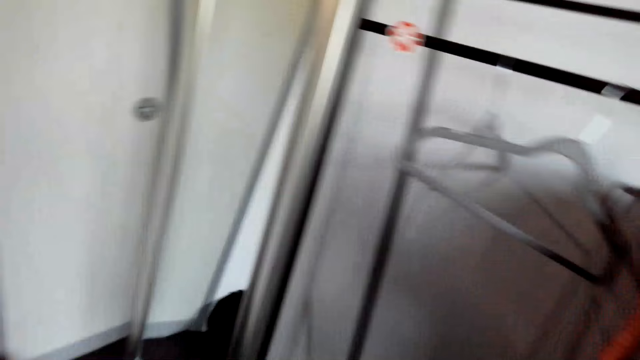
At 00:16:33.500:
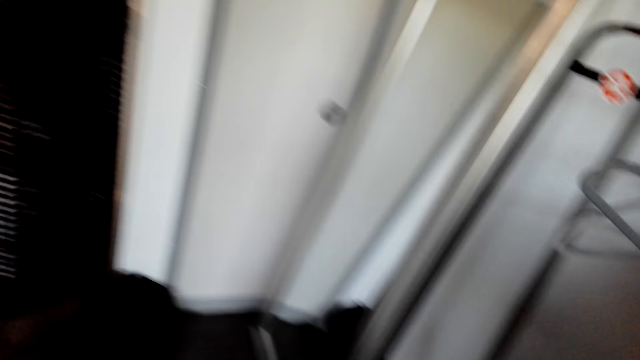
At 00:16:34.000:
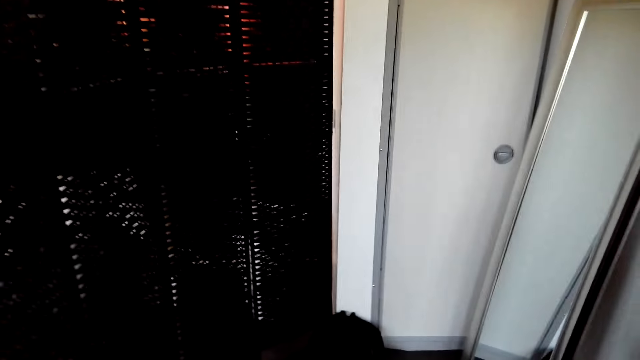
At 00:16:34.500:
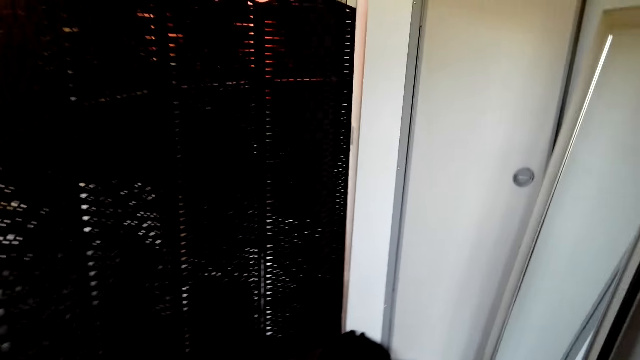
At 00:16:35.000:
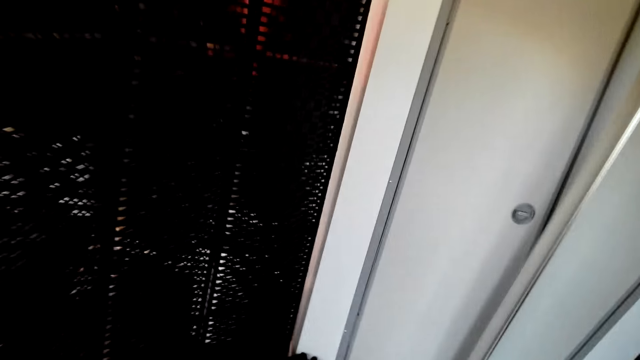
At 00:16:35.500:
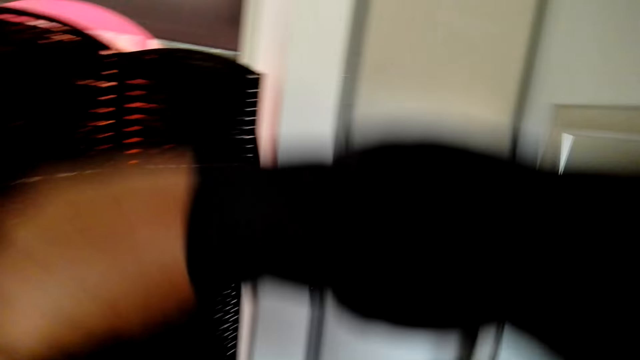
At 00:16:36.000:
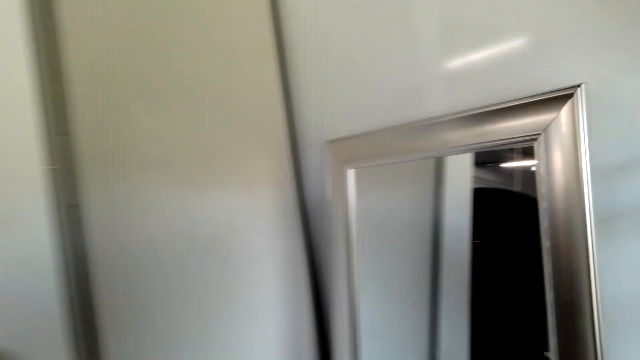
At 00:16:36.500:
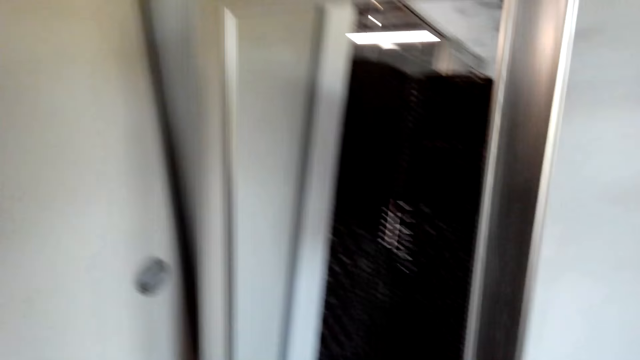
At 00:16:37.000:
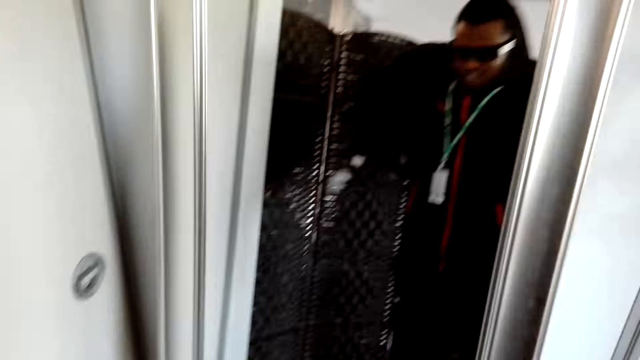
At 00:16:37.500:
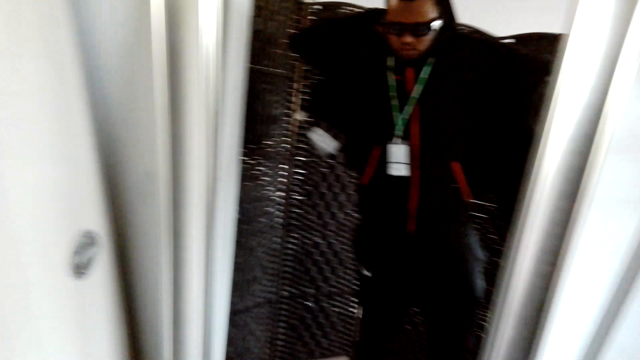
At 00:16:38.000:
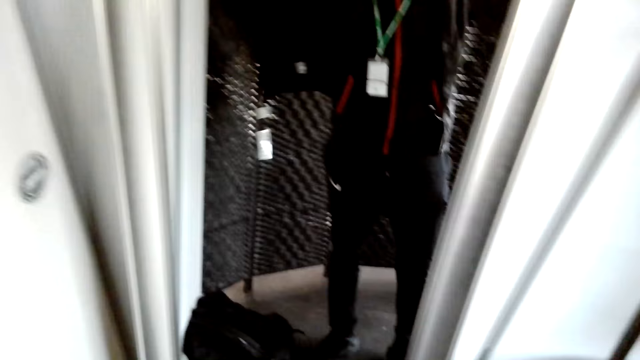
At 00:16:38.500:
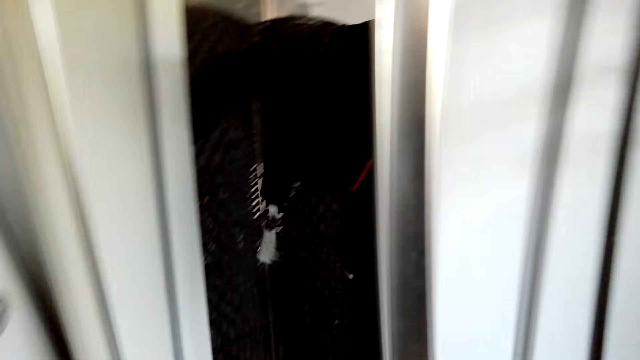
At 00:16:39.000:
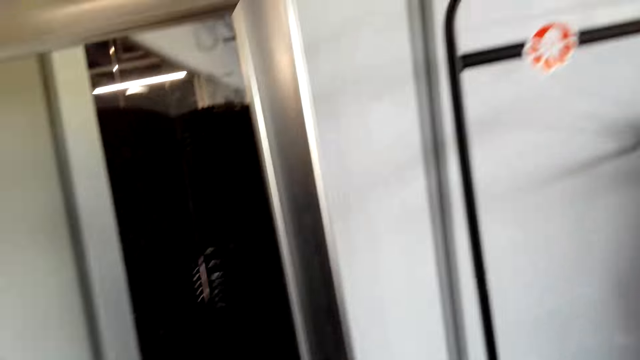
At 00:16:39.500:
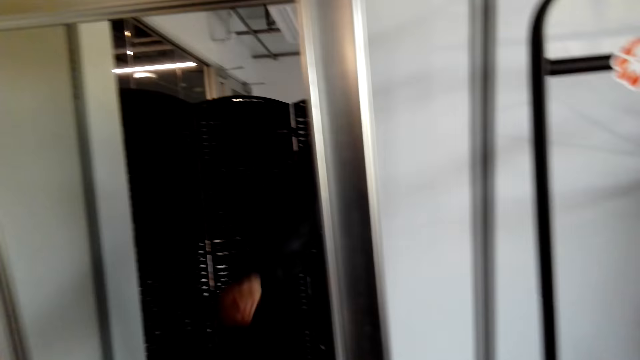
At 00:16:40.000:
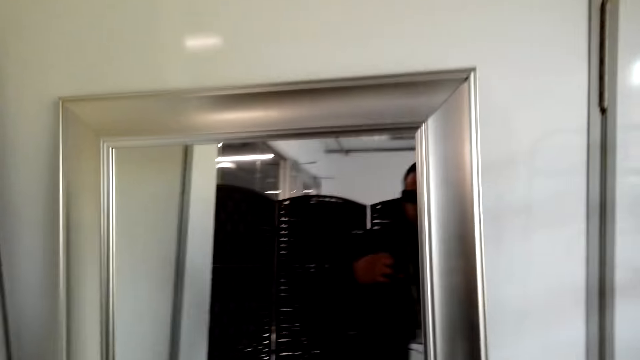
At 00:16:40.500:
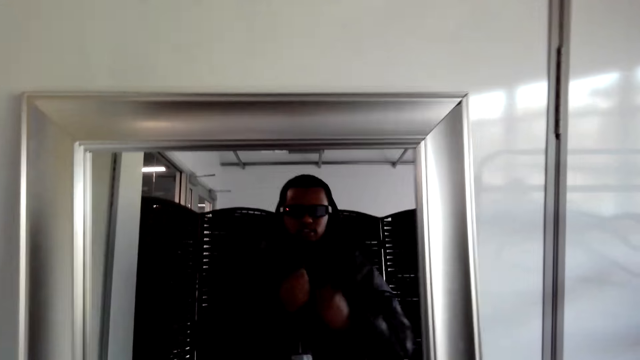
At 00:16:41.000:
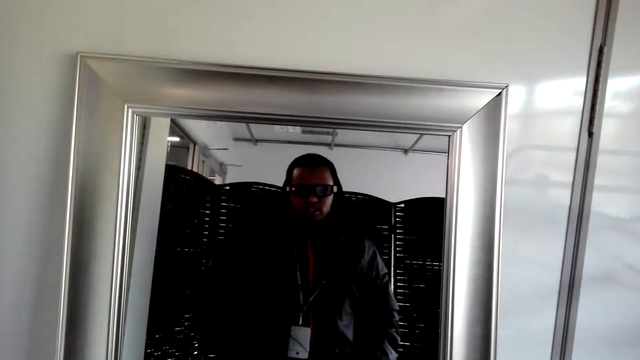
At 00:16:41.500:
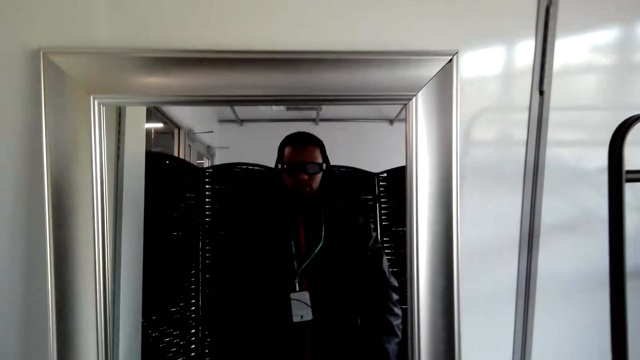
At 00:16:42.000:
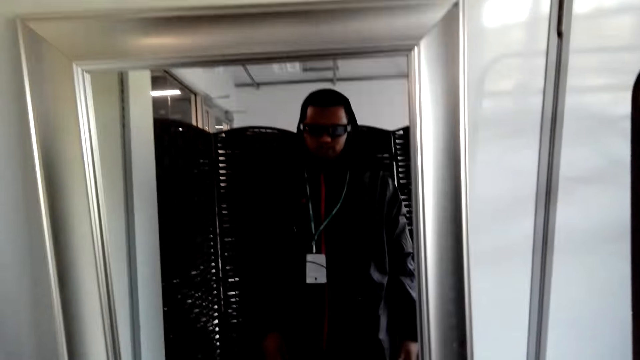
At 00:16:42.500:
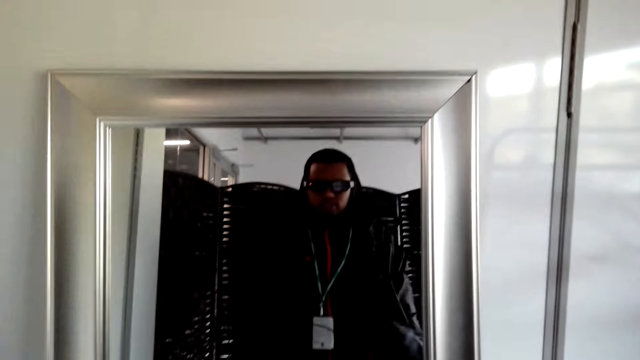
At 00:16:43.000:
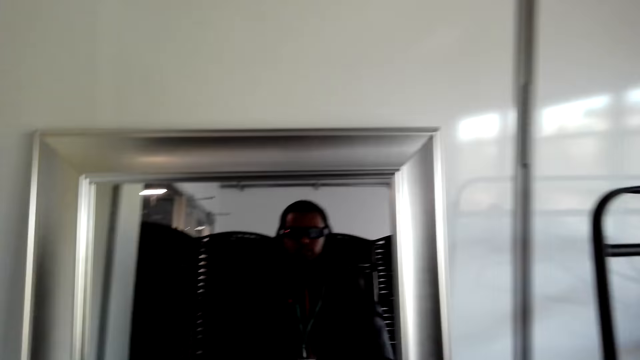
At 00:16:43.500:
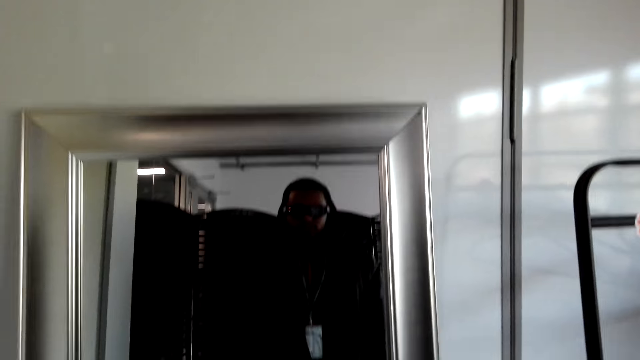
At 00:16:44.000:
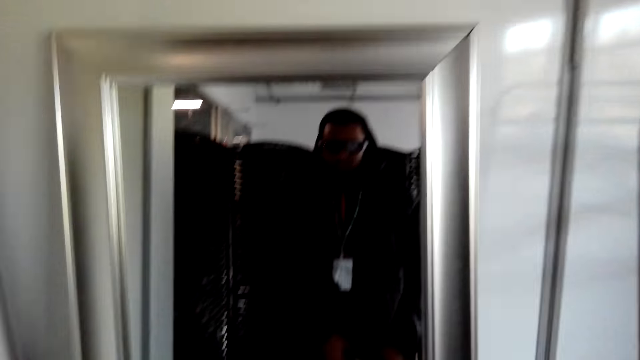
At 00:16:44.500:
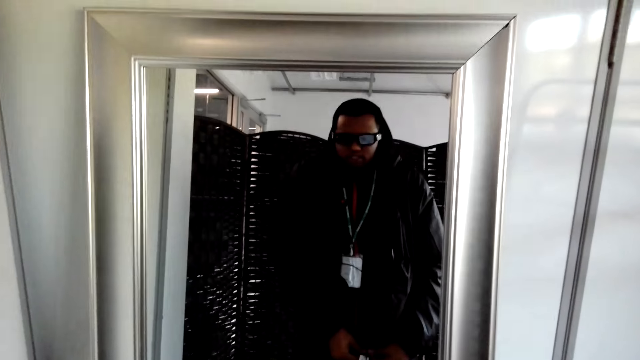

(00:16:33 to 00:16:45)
The camera wearer walks around the room. They talk with a person. They stand in front of the mirror. They put on the jacket. They stand in front of the mirror.

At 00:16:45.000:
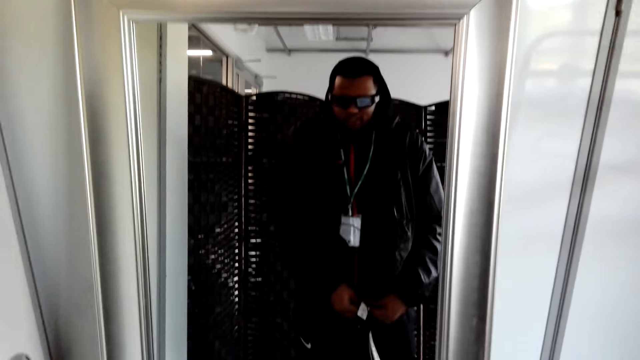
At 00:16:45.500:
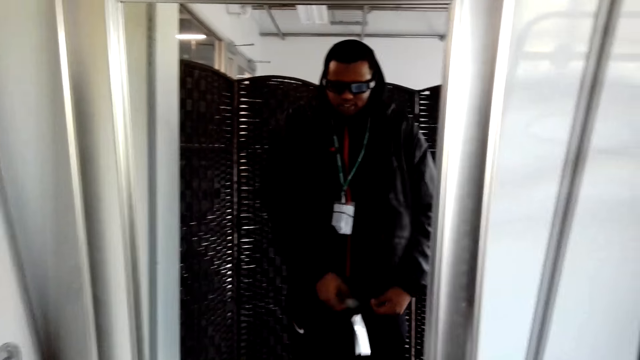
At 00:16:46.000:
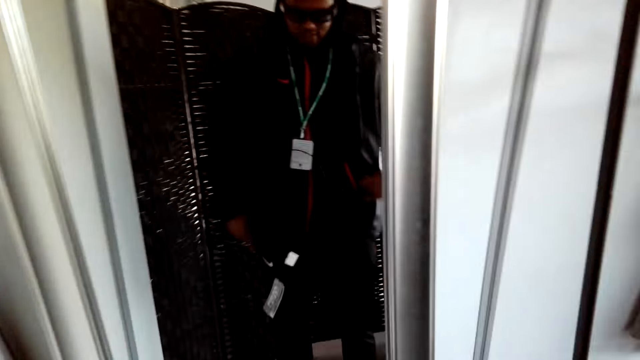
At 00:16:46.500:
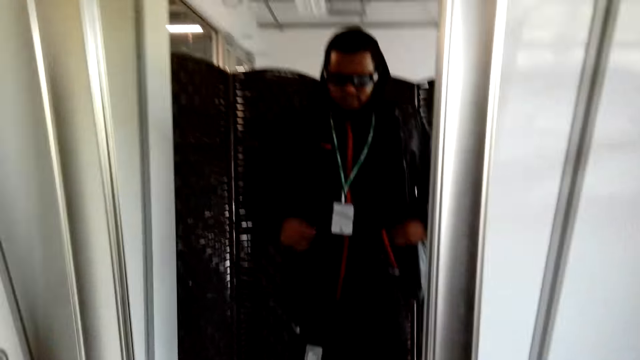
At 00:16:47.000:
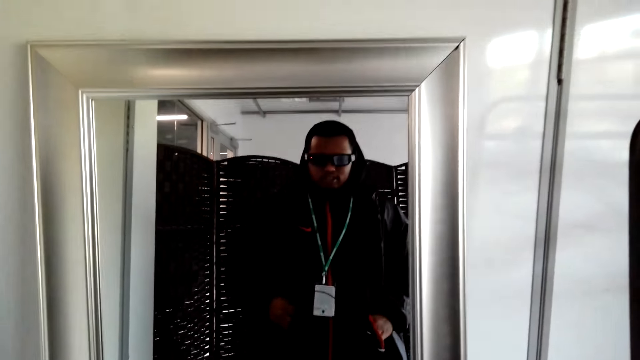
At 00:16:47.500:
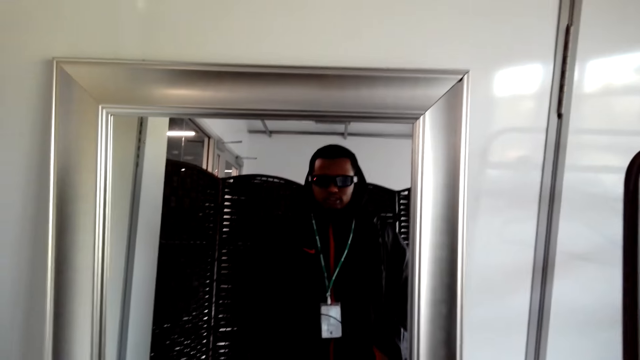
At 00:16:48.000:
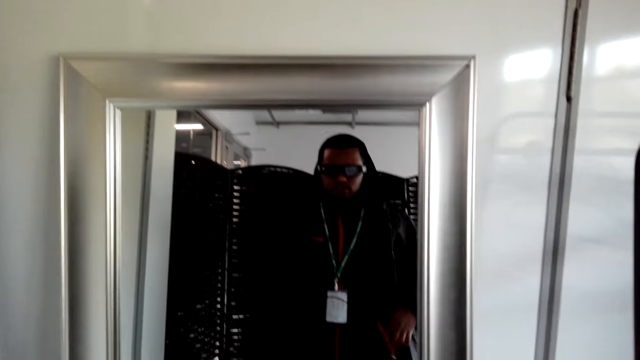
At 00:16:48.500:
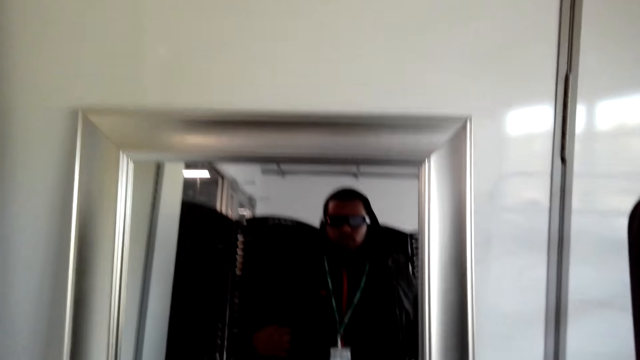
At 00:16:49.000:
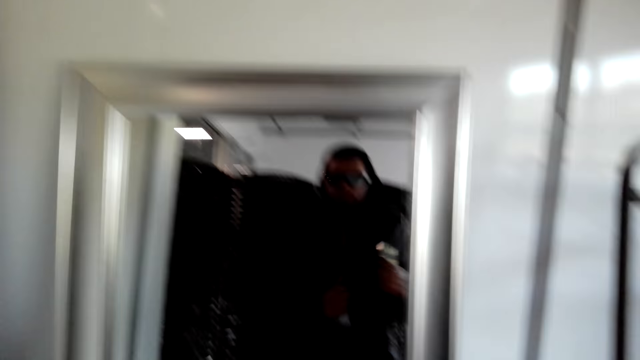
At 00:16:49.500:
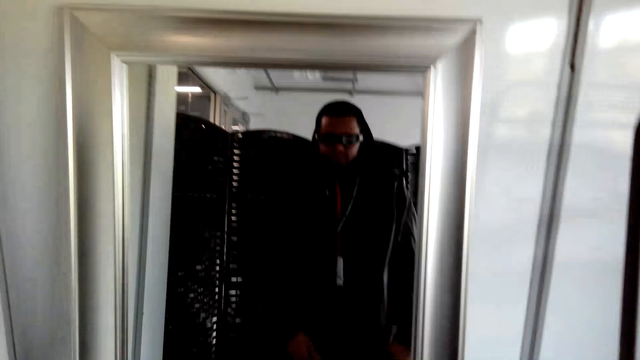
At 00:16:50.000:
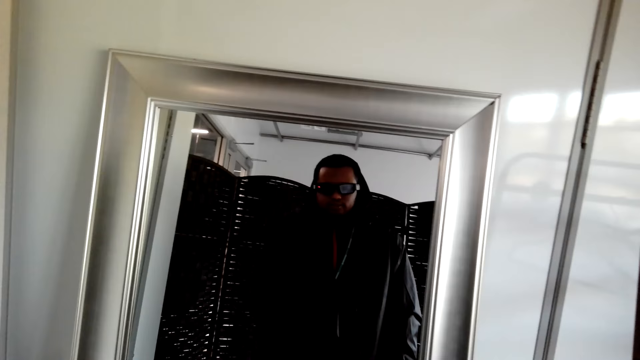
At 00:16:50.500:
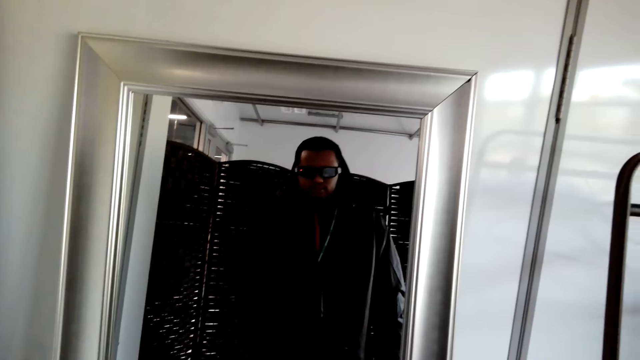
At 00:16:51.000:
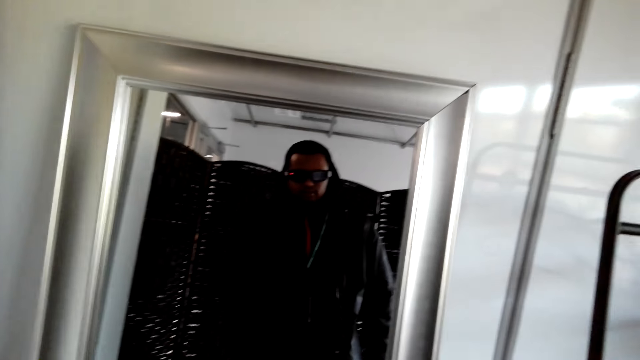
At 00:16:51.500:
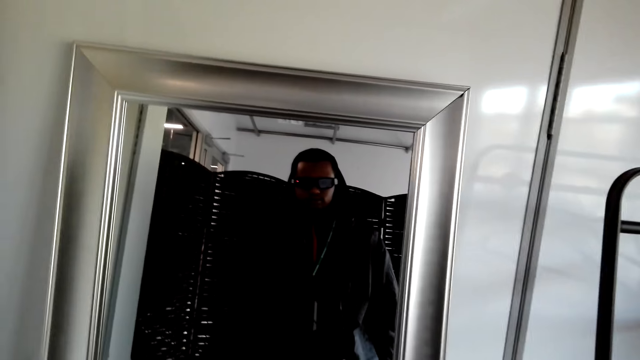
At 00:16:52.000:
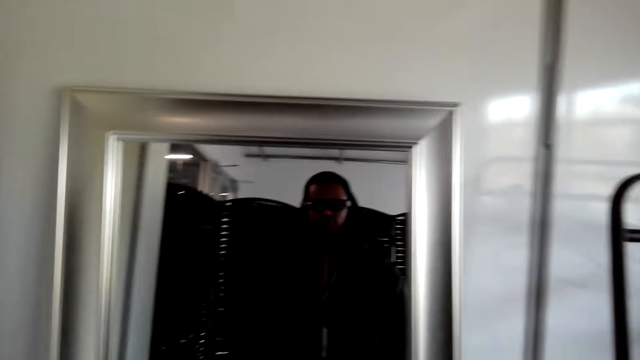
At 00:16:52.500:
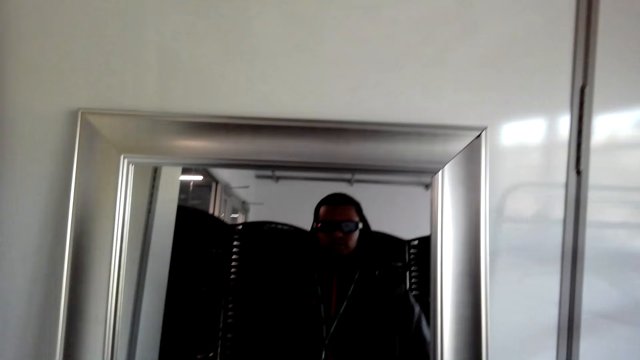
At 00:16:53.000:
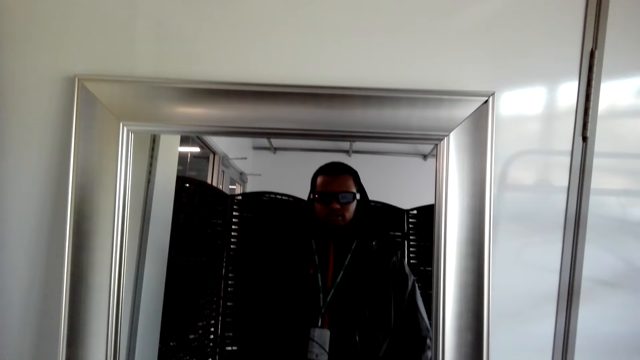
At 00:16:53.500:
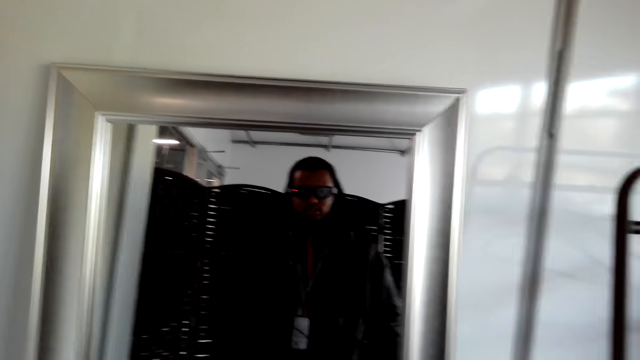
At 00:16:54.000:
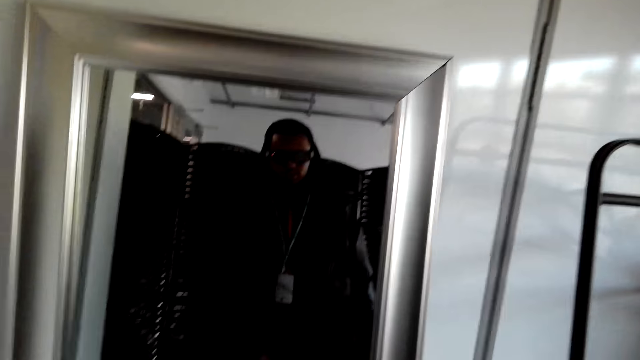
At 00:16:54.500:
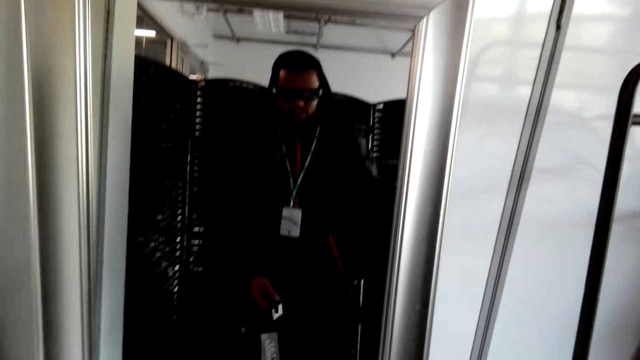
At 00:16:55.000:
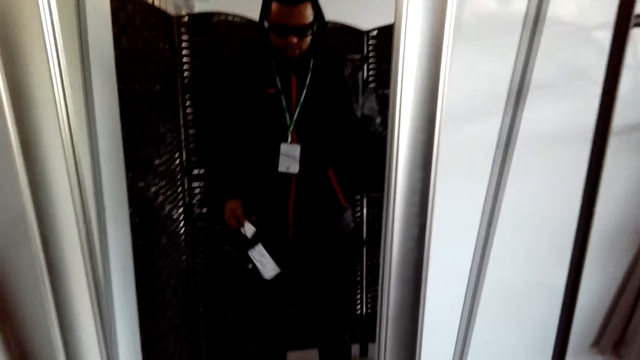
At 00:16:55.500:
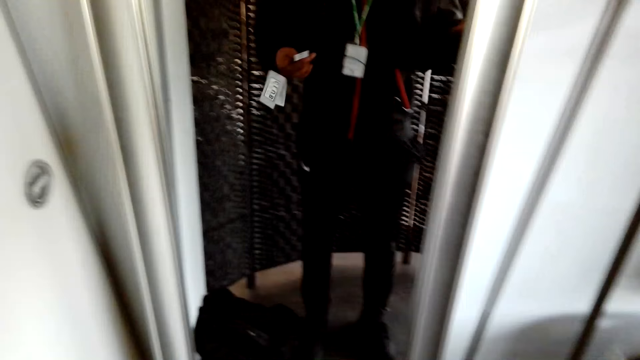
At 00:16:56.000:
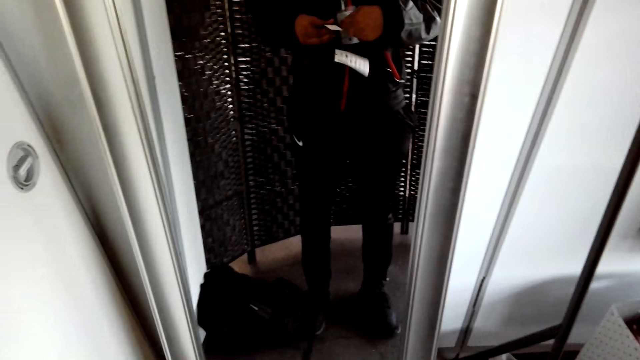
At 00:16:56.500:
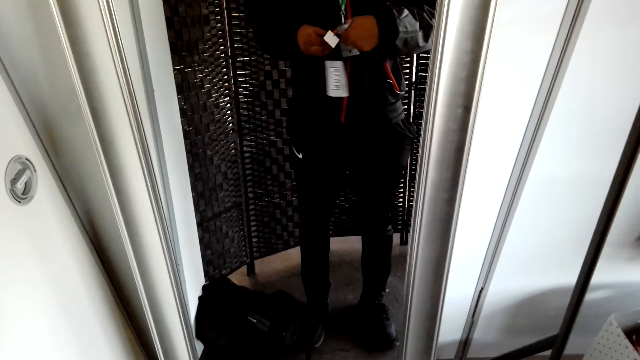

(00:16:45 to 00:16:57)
The camera wearer puts his hands in the jacket pockets. He looks at himself on the mirror. He zips the jacket.
